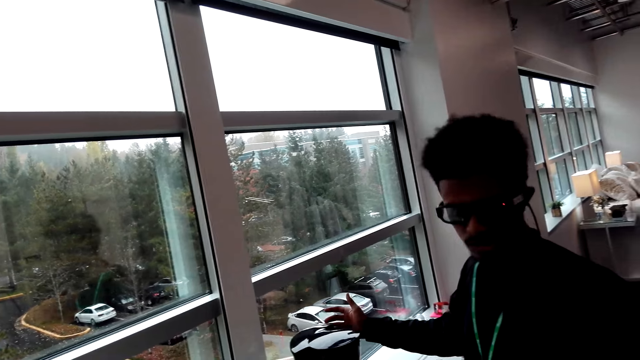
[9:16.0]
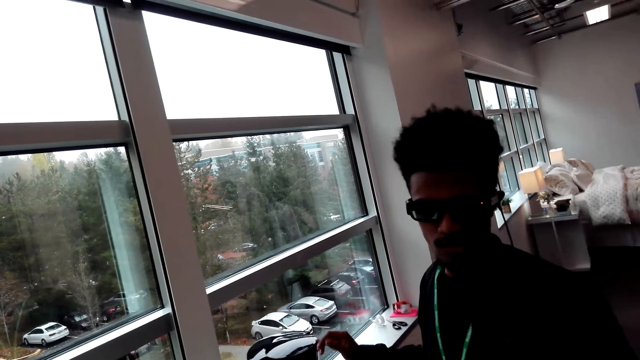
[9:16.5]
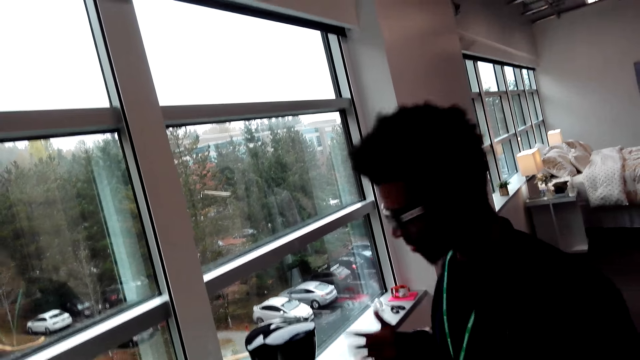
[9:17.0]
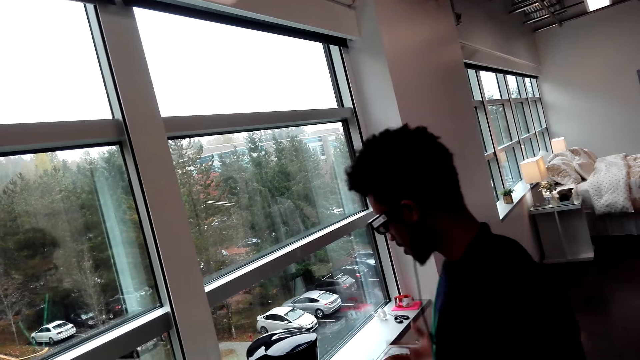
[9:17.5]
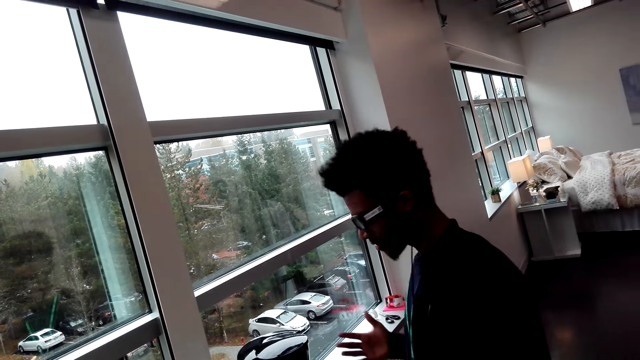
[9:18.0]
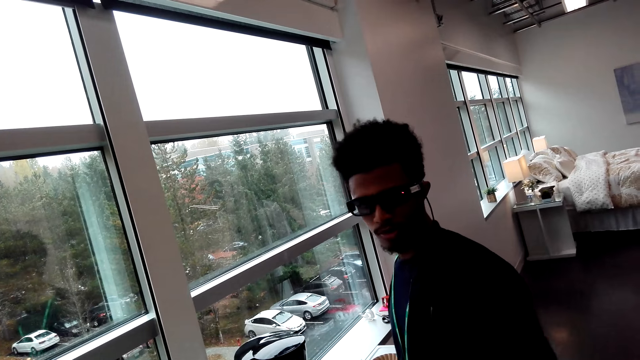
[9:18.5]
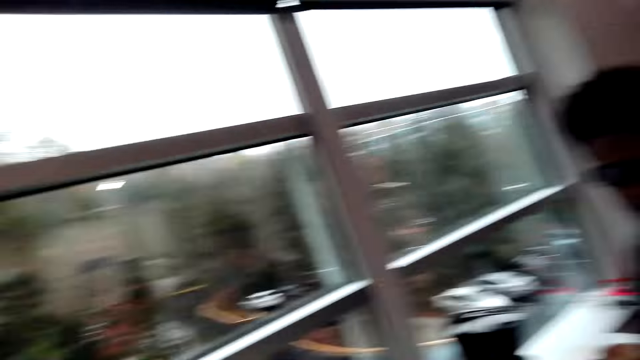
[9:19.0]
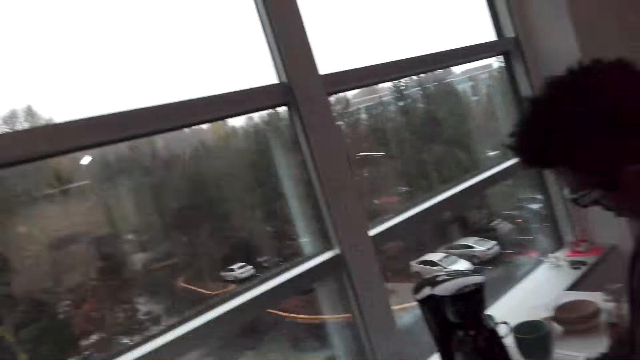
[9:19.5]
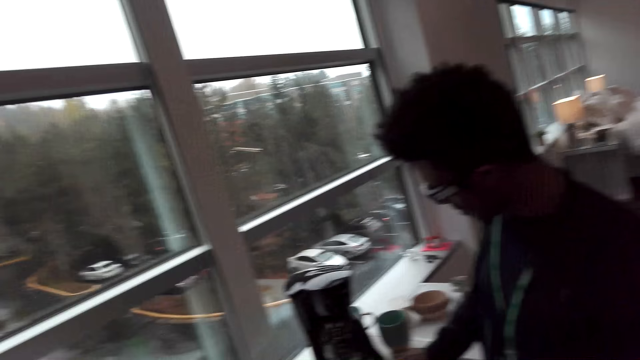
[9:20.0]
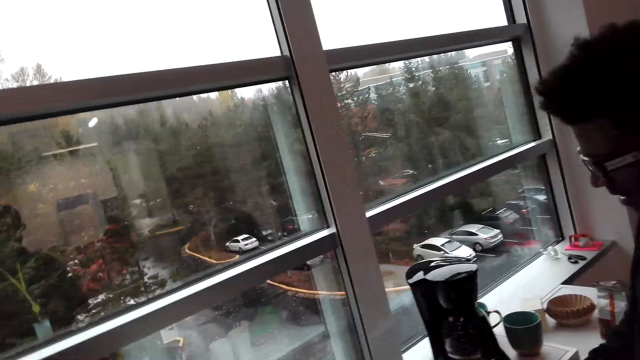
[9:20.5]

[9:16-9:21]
A person interacts with the camera wearer.

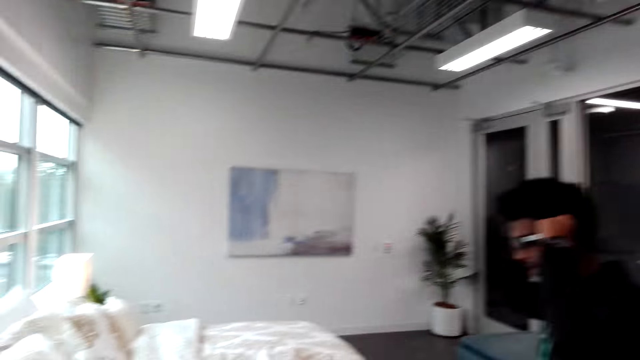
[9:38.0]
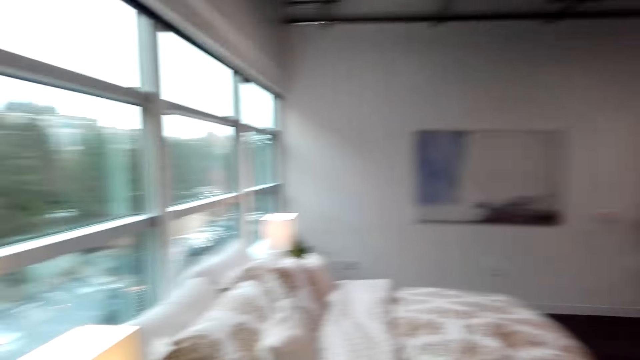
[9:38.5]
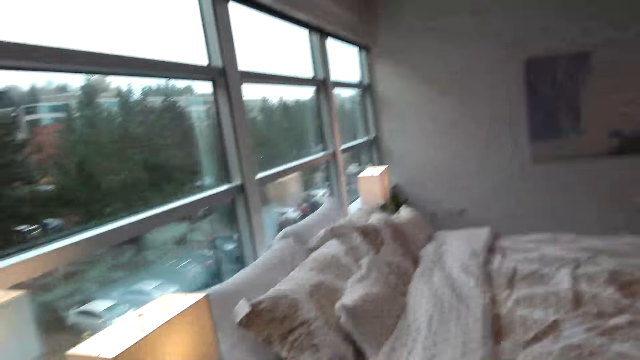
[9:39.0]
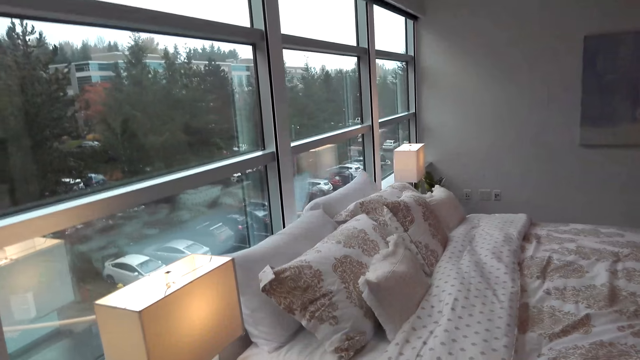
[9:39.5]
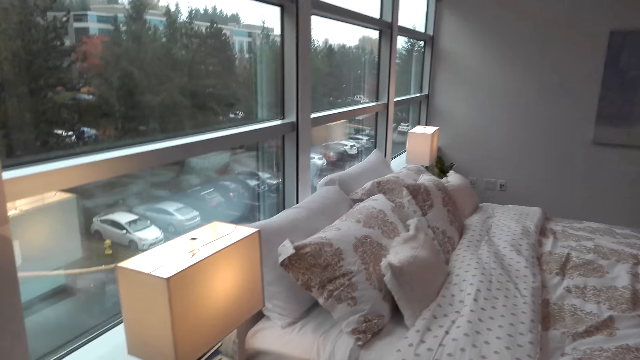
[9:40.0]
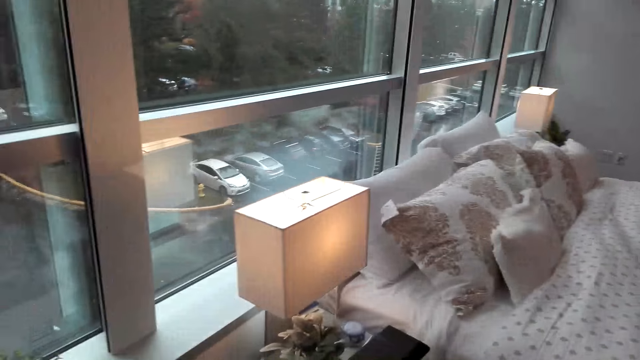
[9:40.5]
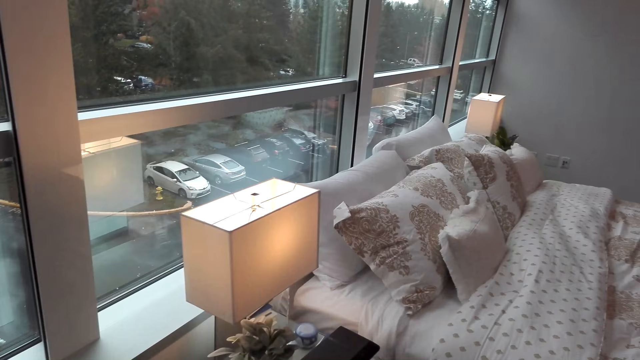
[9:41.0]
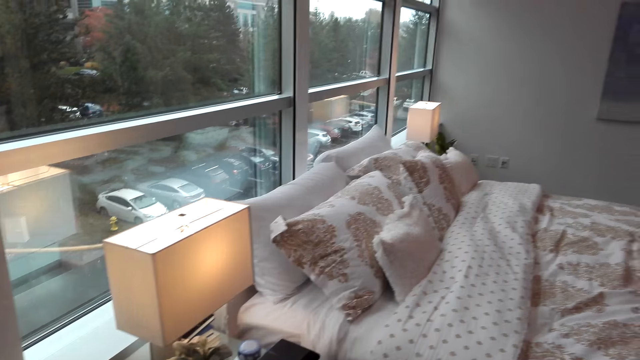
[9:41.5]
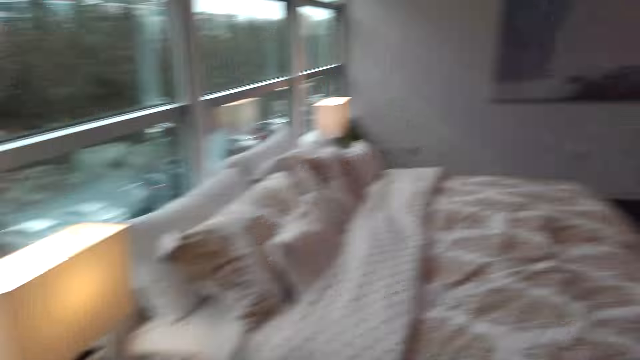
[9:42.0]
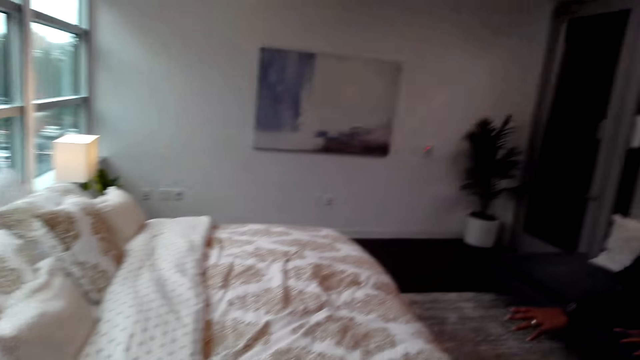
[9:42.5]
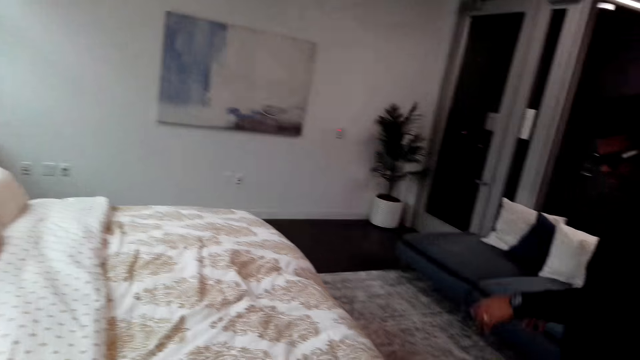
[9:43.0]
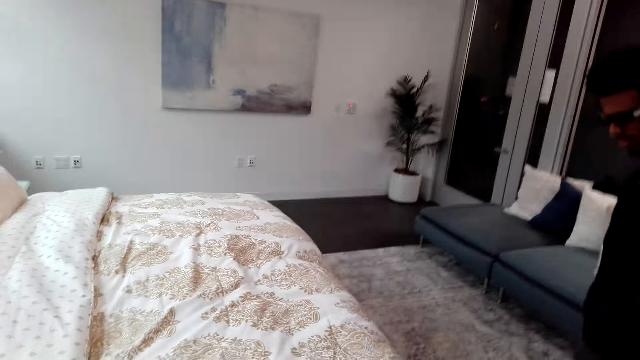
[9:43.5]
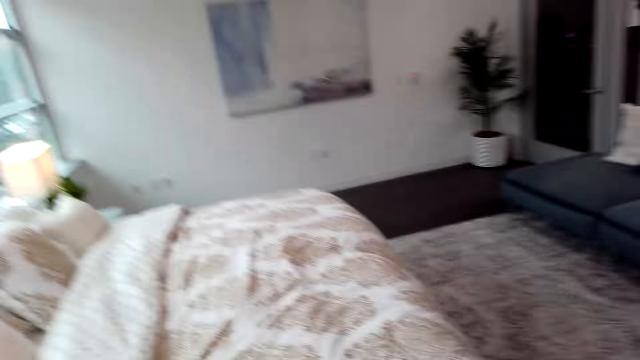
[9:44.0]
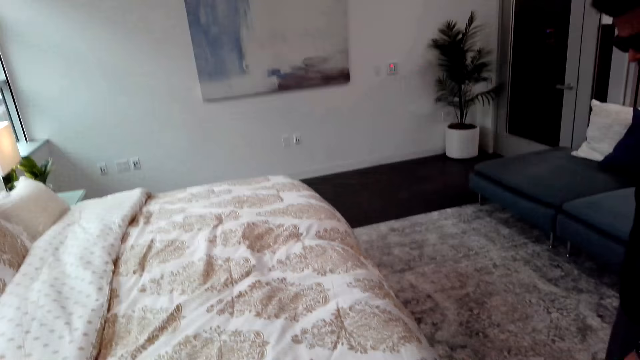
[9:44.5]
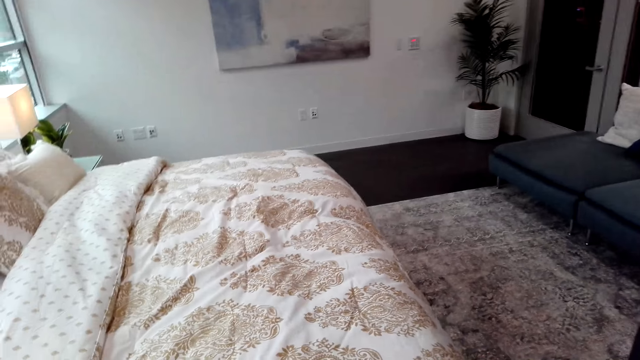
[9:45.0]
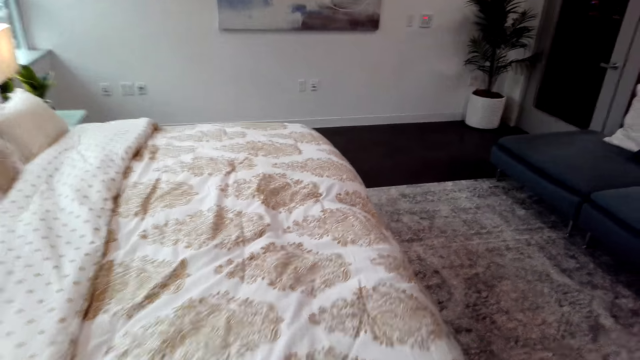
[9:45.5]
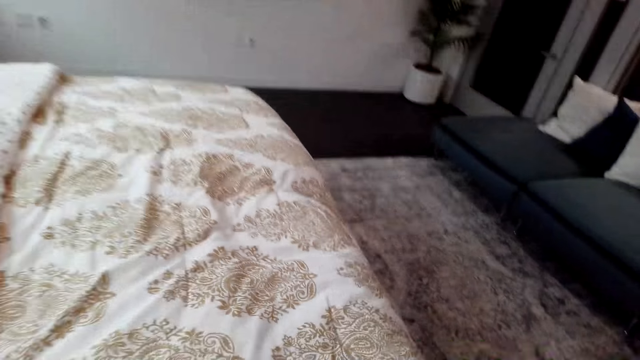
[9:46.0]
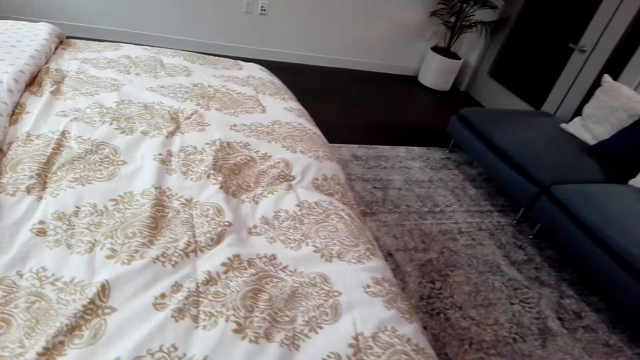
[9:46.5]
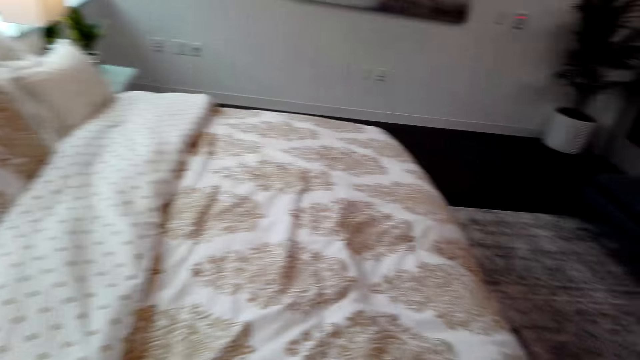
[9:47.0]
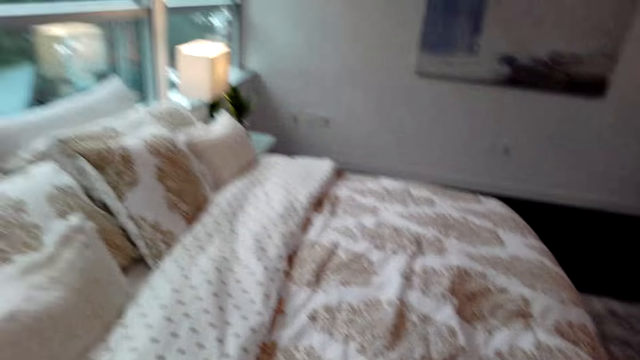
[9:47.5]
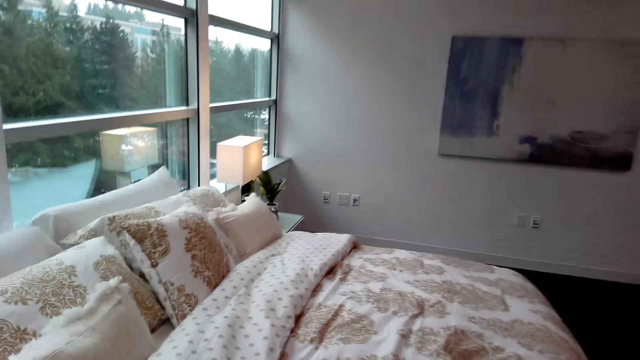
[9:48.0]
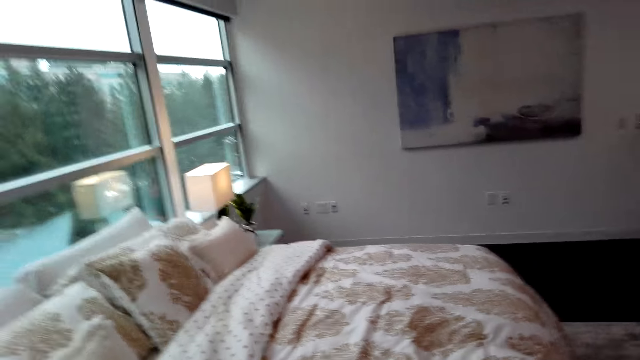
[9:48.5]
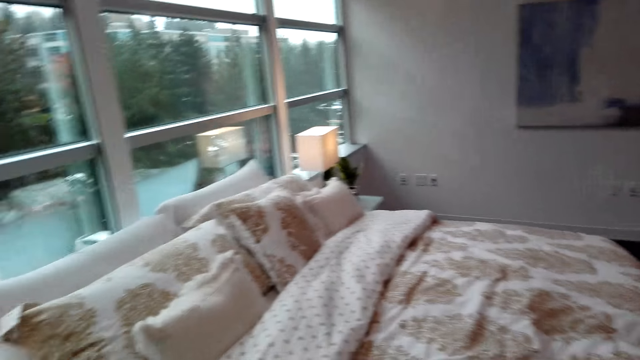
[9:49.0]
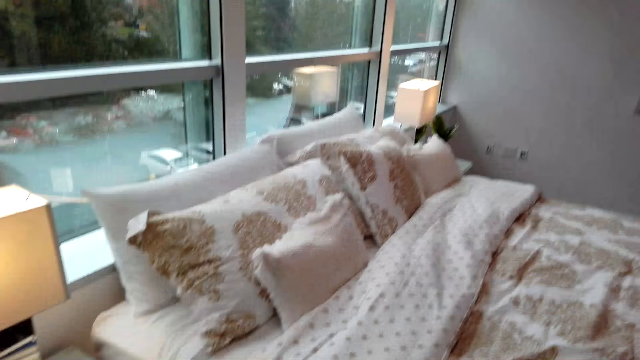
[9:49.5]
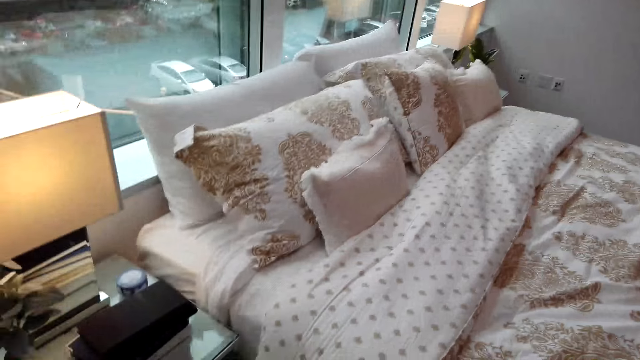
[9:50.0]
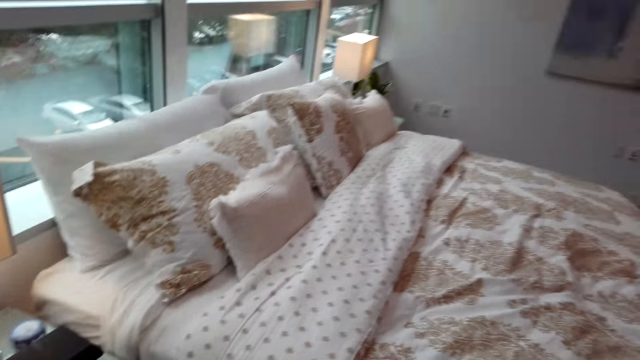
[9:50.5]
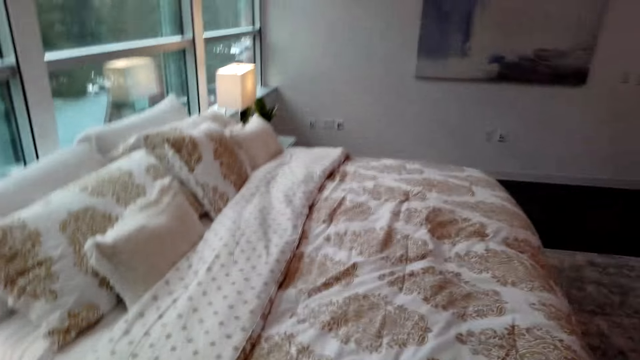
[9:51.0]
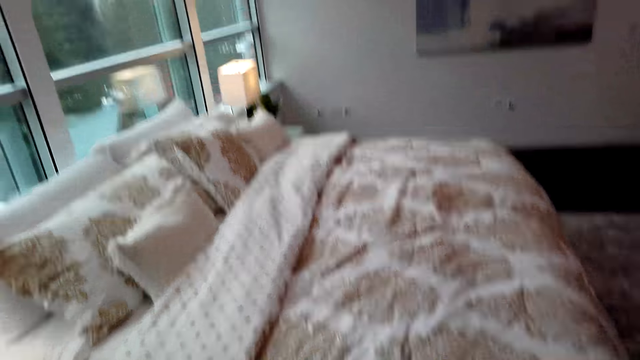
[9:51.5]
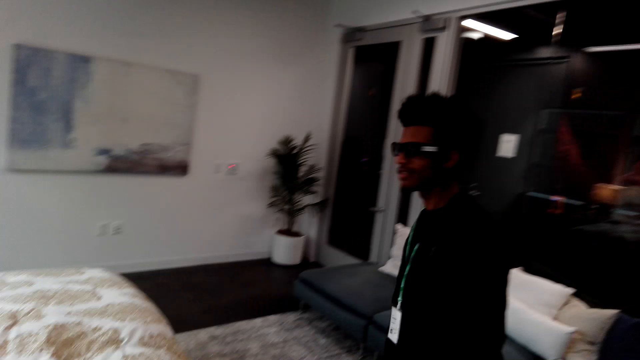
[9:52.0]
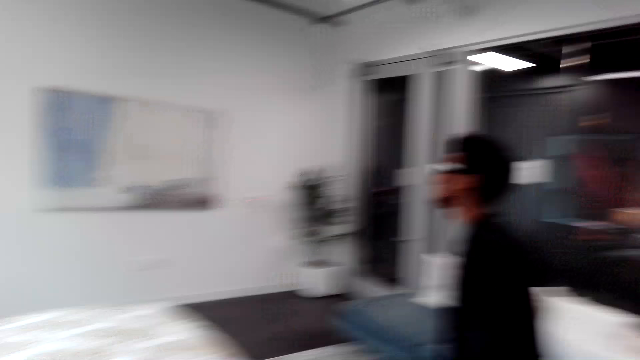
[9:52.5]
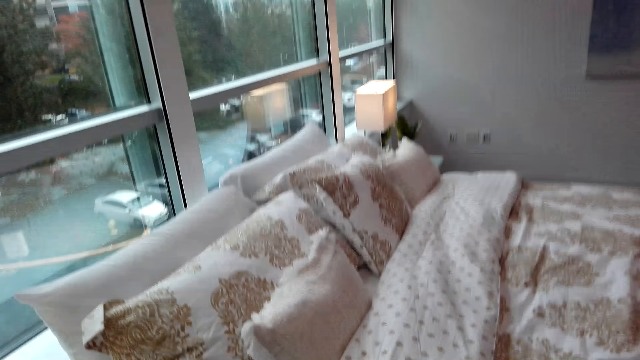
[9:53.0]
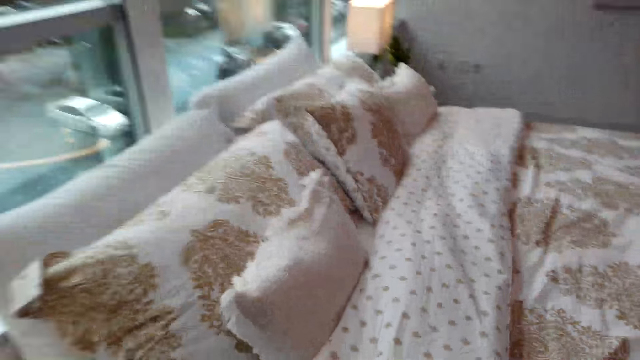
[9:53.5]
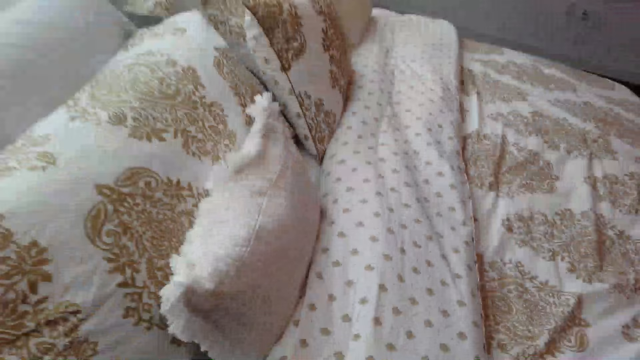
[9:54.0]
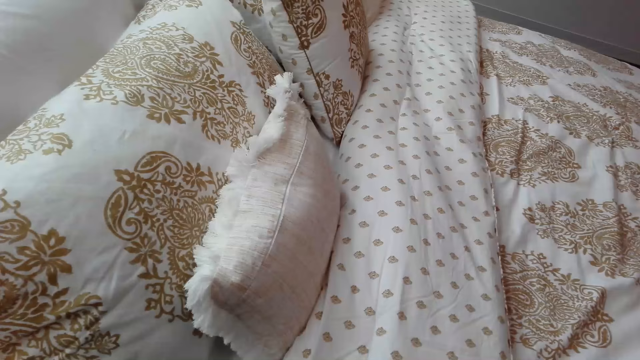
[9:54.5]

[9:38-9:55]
A person scratches his ears. The camera wearer looks around. They look at the bed.
